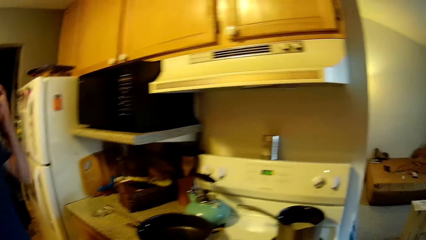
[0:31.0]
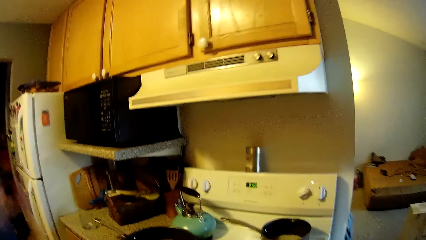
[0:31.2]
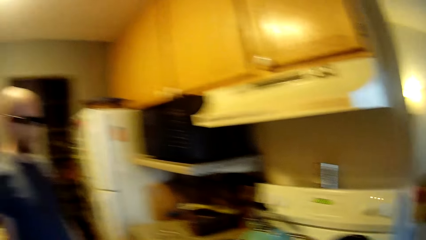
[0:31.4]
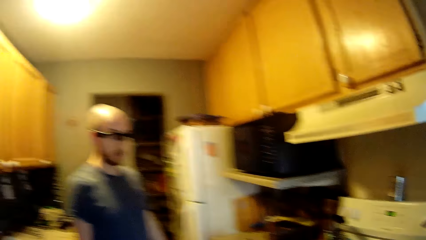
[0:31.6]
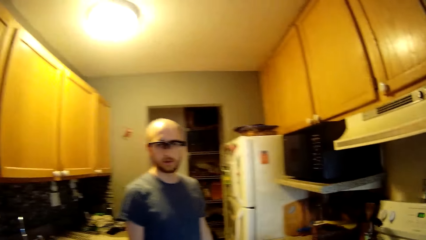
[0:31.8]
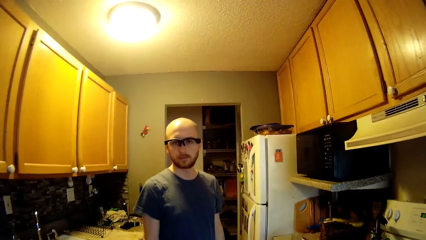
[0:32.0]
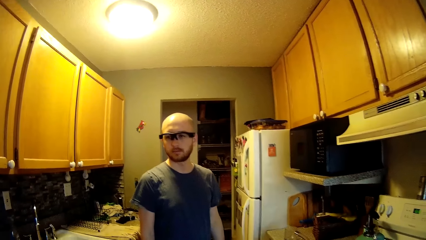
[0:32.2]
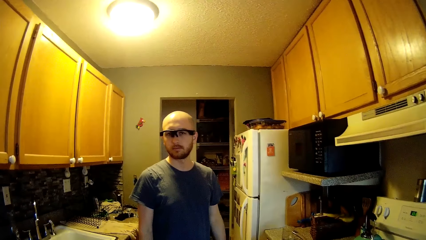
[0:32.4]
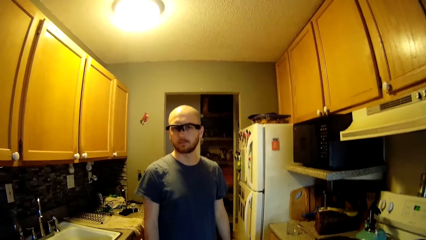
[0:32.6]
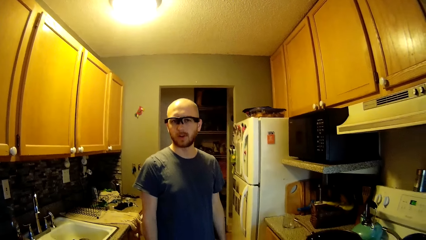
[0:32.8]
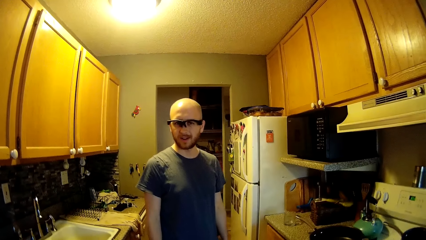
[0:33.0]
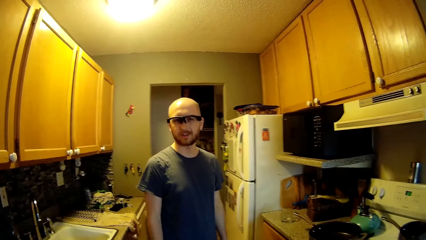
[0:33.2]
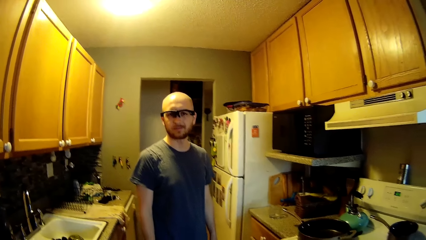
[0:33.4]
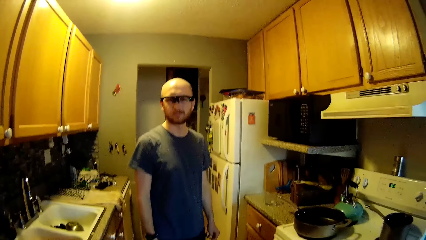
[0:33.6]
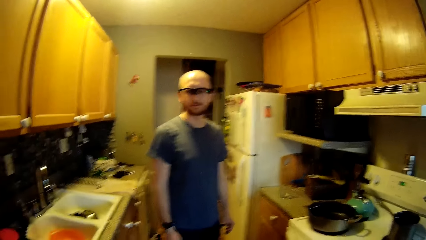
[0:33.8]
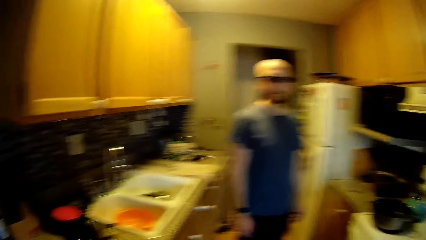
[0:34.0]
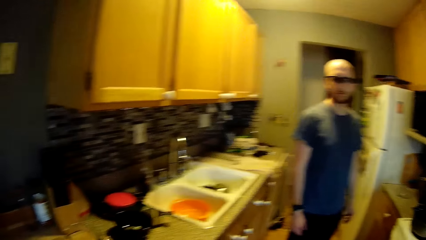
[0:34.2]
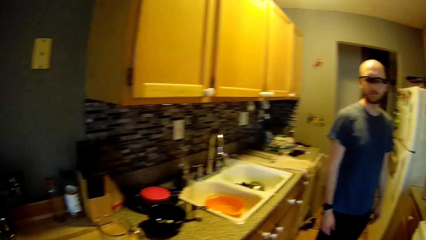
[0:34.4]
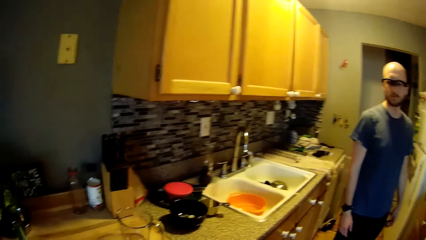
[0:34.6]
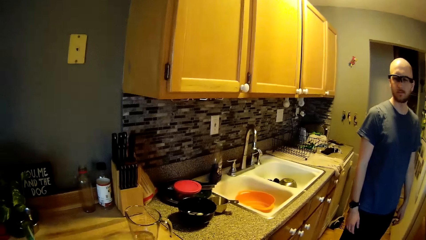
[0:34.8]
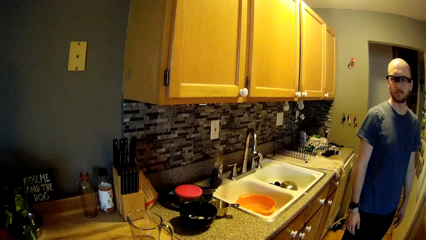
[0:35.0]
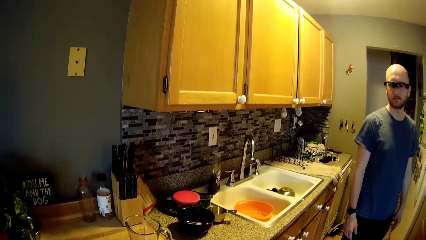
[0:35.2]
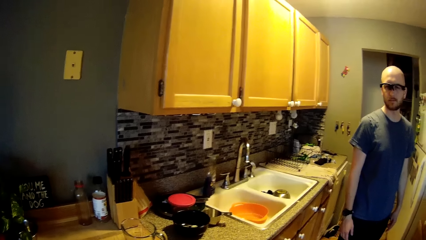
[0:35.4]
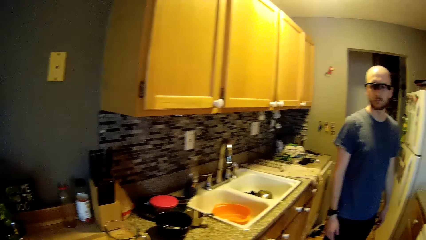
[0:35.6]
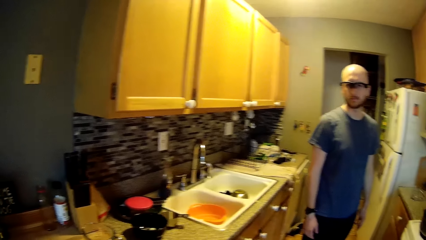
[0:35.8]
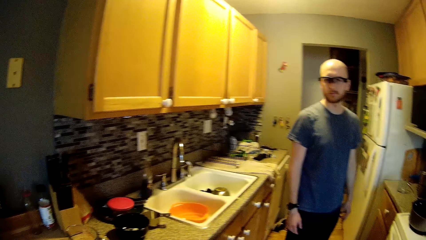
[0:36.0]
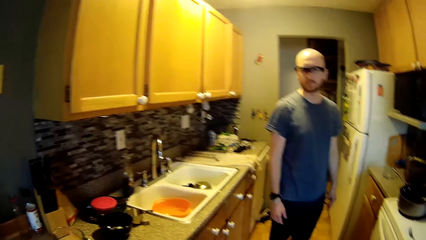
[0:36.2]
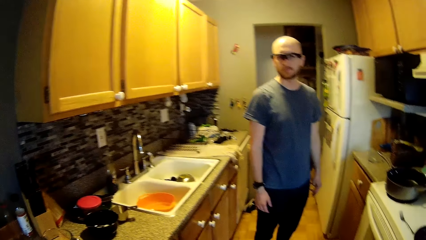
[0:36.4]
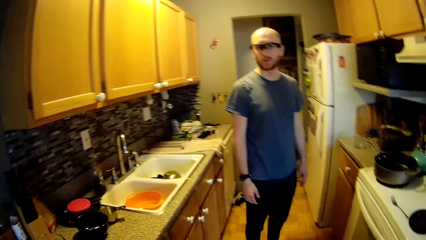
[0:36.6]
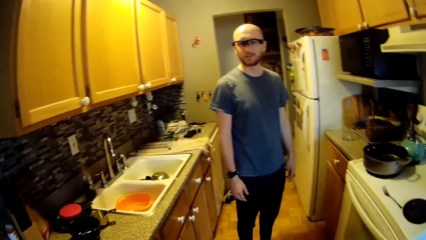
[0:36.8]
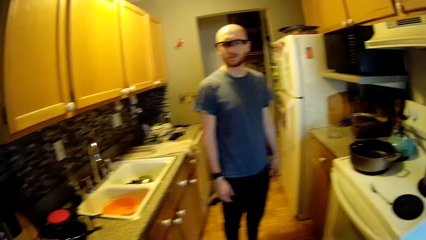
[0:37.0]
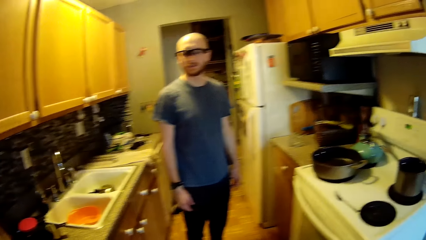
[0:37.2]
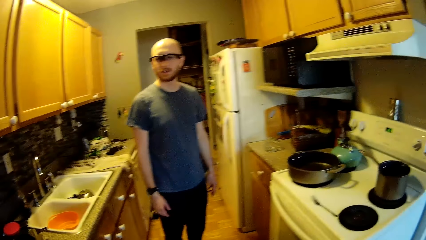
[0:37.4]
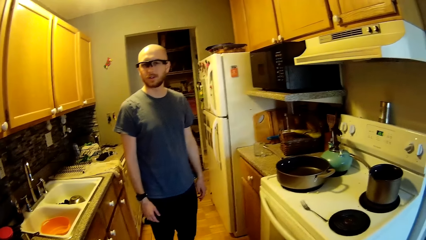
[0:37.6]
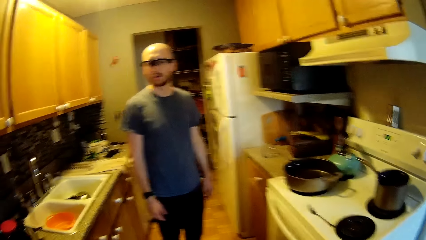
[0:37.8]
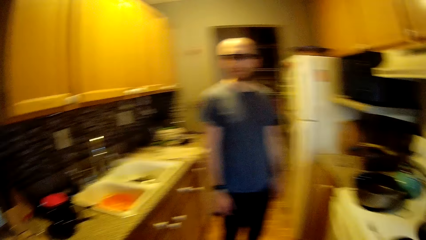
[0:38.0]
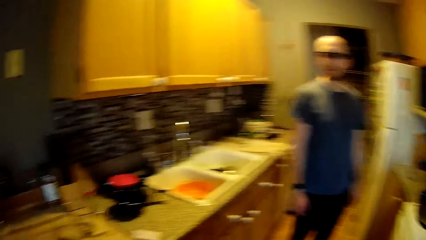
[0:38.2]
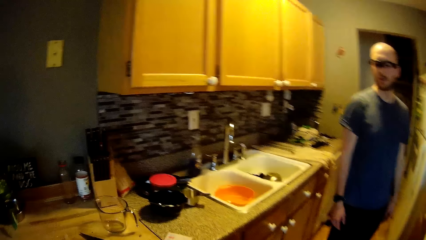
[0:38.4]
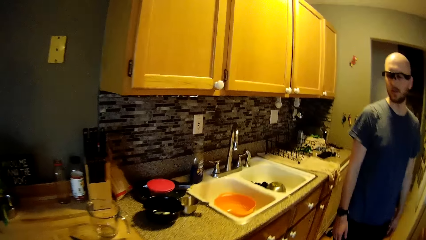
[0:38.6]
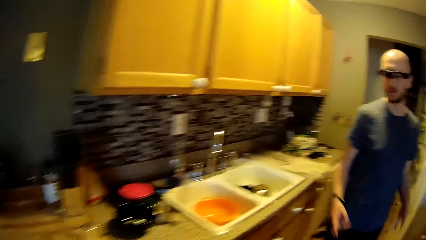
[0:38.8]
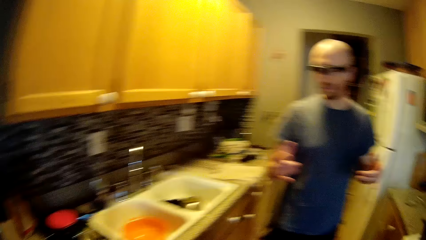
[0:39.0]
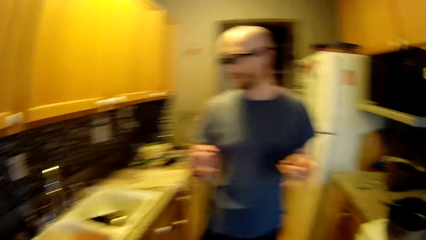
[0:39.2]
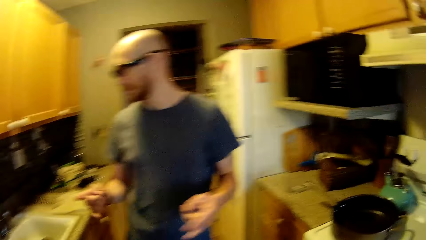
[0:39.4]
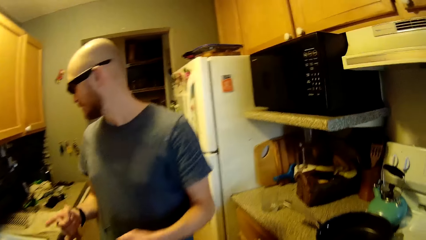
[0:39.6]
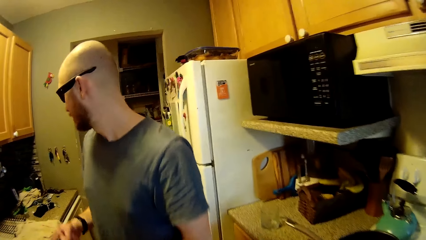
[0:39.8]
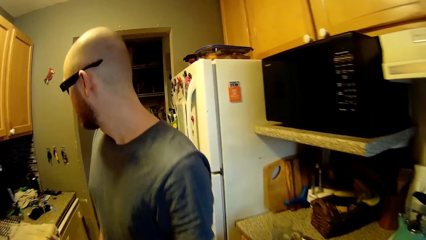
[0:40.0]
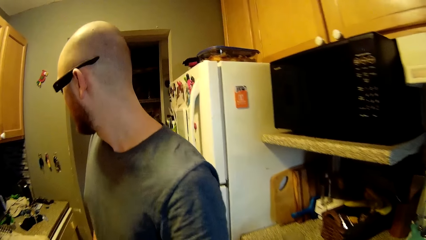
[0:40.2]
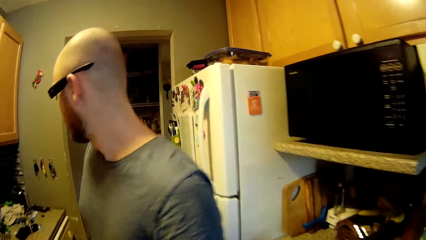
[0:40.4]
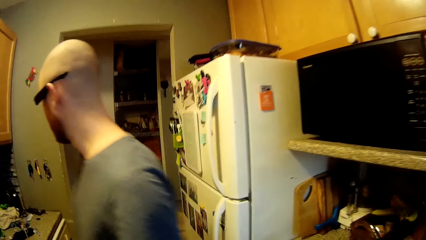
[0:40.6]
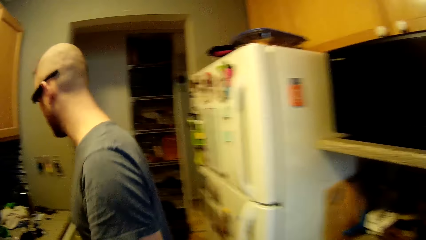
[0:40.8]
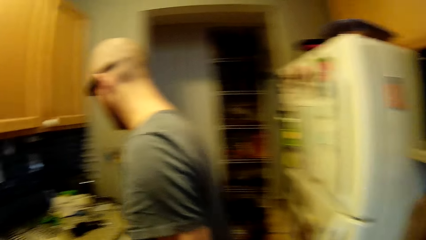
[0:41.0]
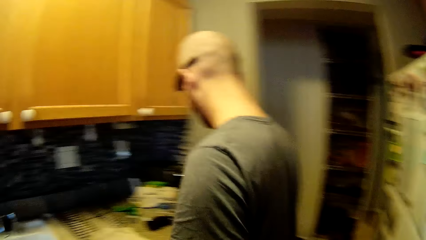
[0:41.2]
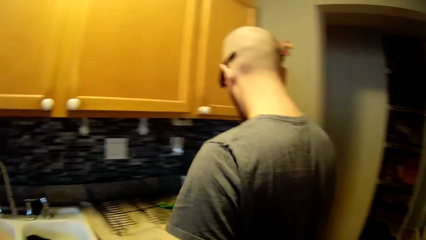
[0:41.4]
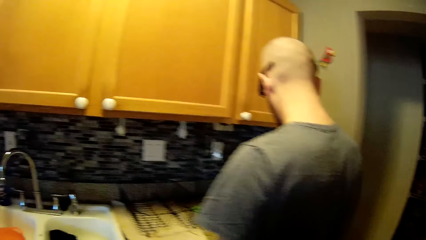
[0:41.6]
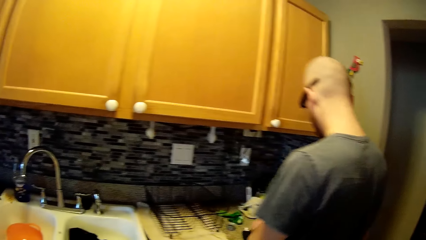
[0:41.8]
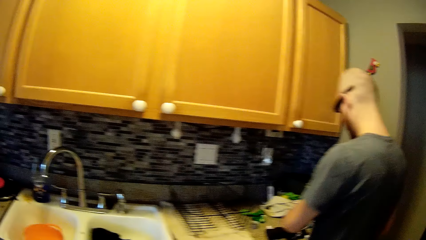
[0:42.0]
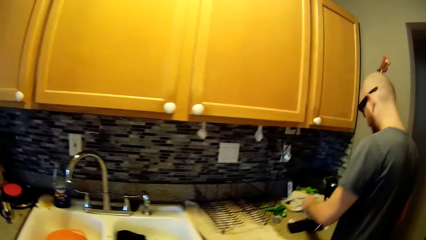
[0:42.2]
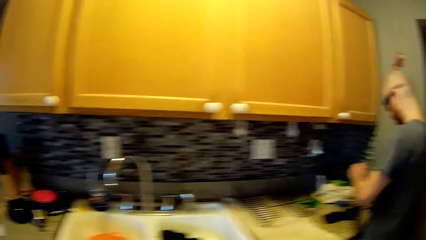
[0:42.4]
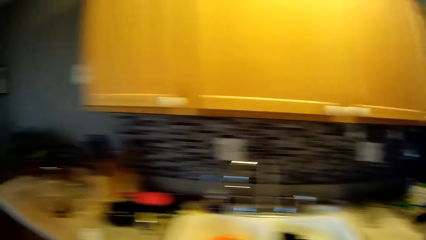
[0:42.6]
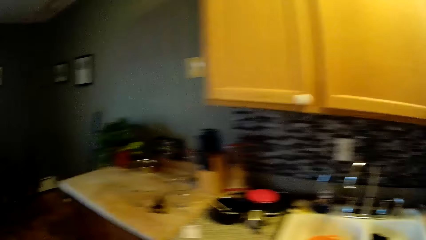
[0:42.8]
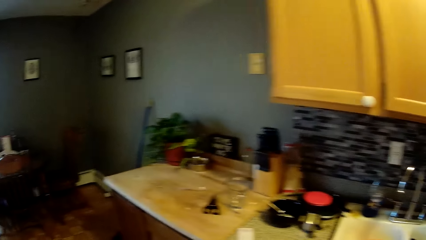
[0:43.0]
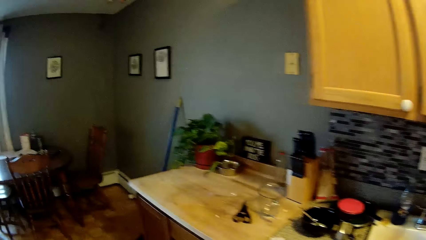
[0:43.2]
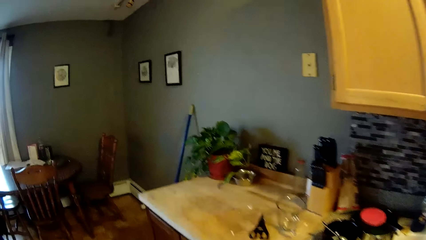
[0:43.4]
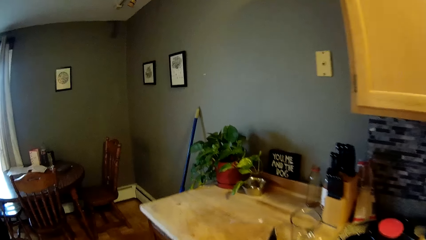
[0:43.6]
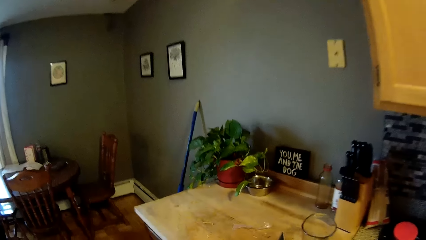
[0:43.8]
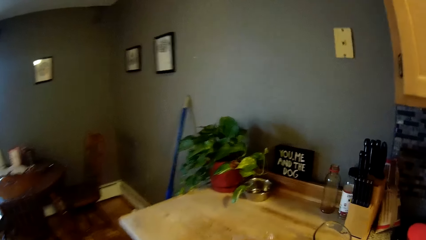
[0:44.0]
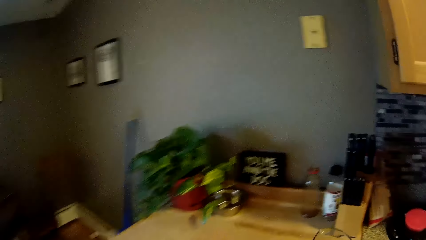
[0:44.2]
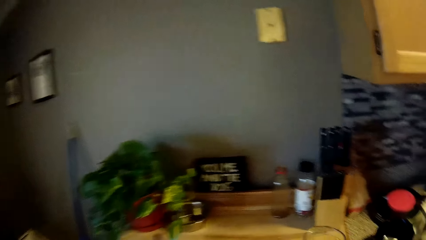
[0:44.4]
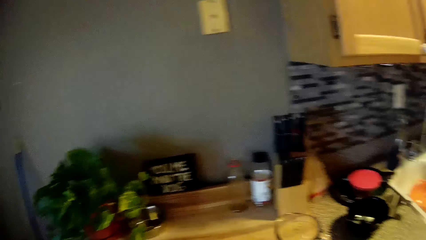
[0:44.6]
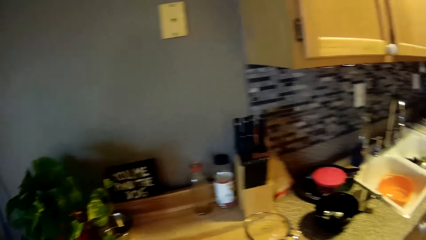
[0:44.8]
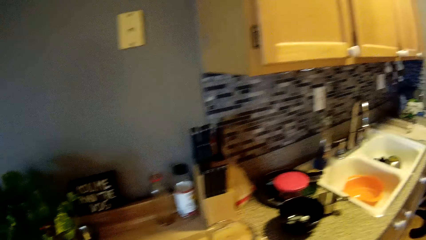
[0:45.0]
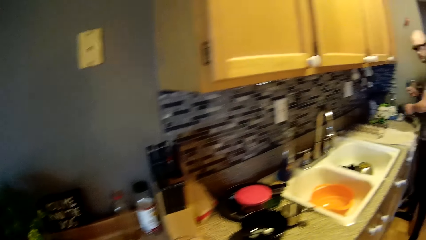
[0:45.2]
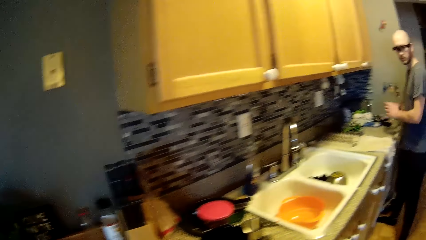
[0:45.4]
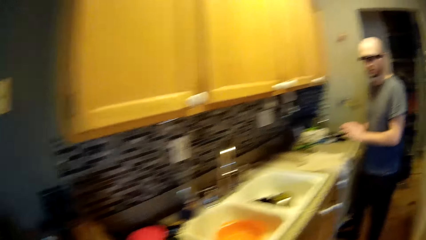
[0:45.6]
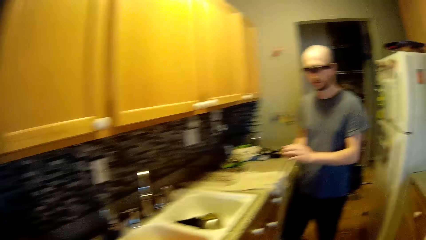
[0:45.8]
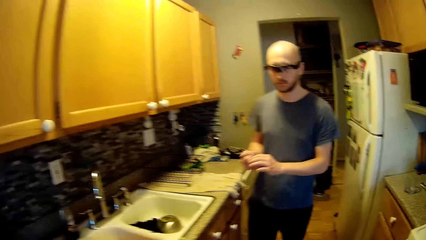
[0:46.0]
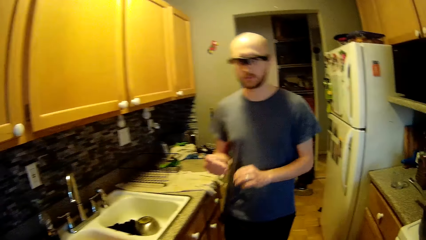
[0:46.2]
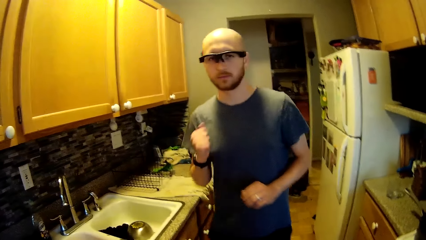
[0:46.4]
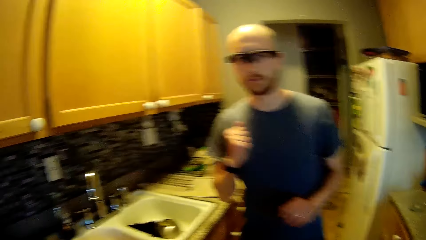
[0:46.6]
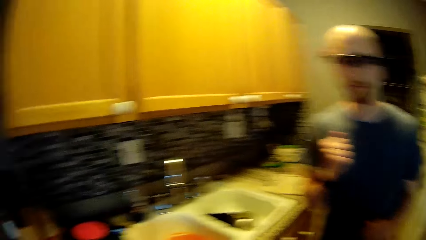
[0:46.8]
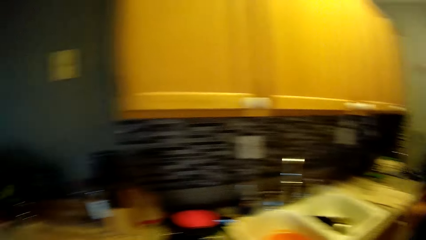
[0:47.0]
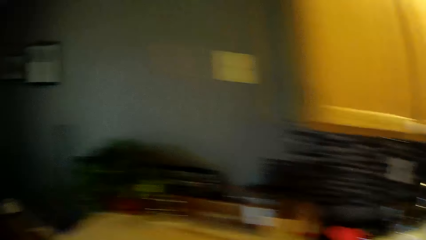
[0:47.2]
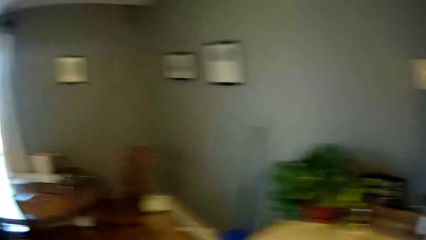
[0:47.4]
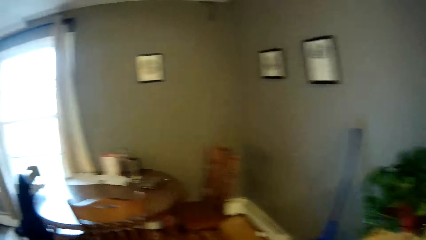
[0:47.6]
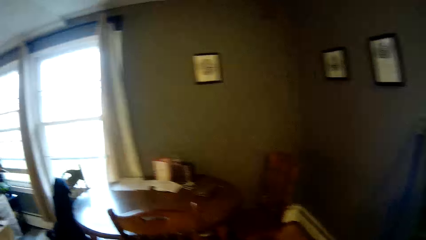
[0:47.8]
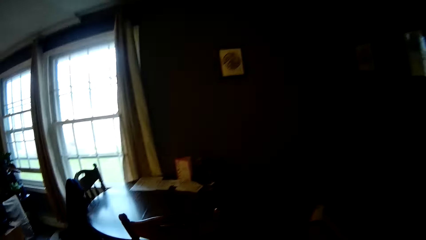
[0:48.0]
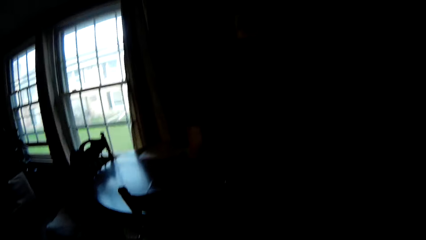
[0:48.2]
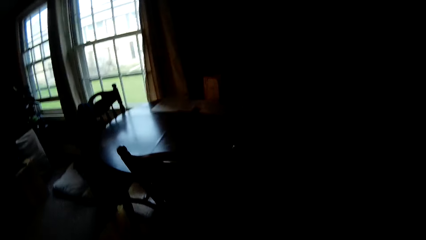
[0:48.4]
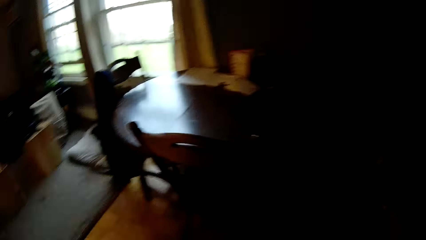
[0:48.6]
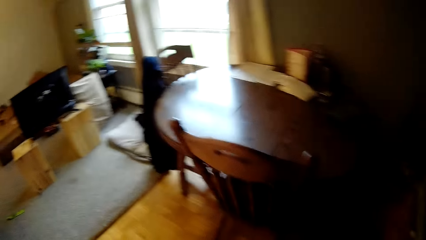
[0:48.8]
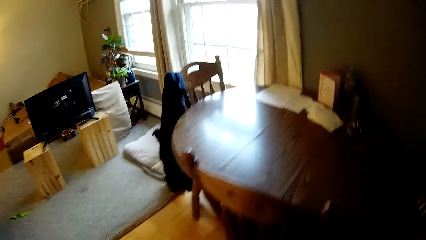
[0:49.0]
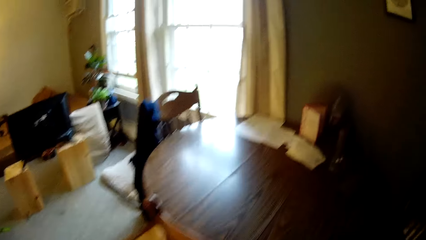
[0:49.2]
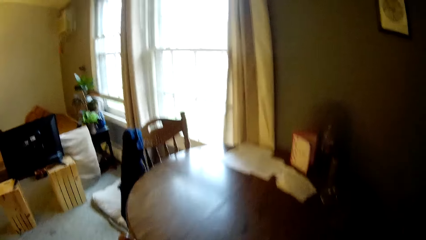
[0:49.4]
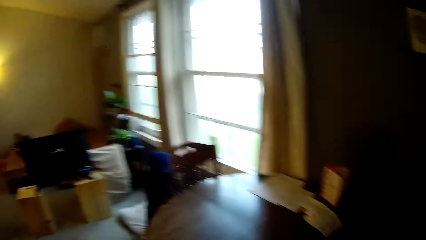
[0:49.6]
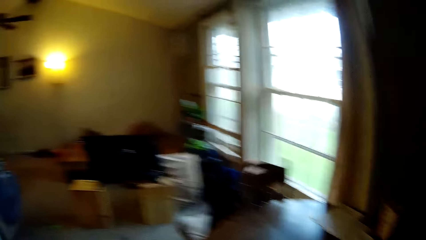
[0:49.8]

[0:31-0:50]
A man adjusts his eyeglasses. The man looks at the camera wearer. The man interacts with the camera wearer. The man nods his head. The camera wearer looks around the kitchen. The man gestures at the camera wearer. The man turns to the sink table. The camera wearer looks around the room. The man walks towards the camera wearer. The camera wearer looks around the room.
